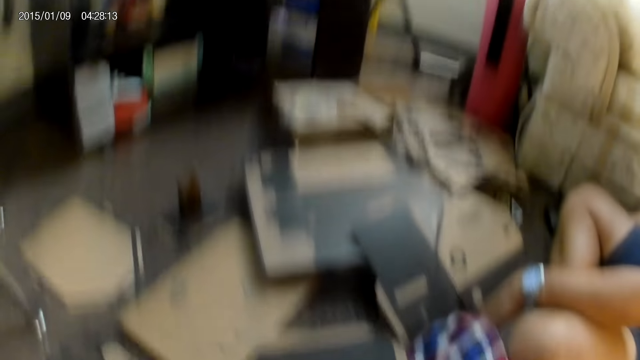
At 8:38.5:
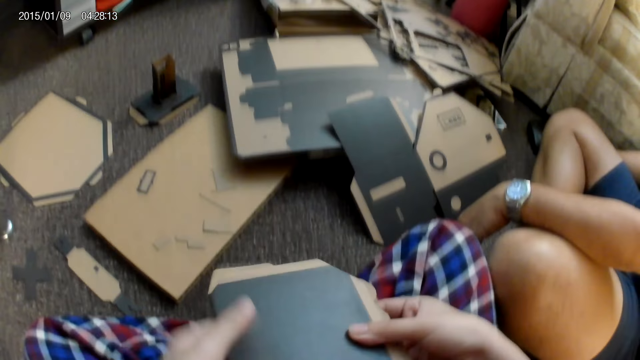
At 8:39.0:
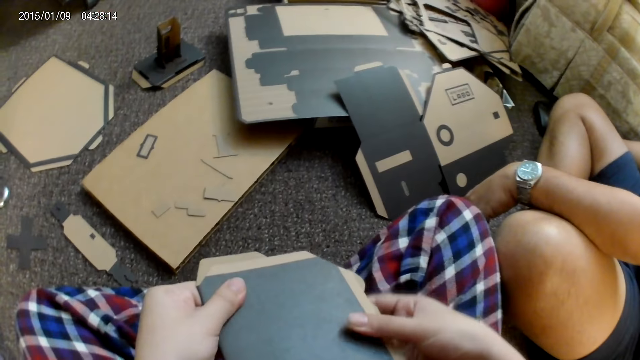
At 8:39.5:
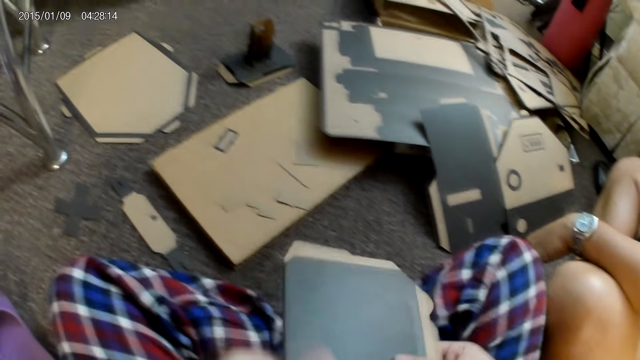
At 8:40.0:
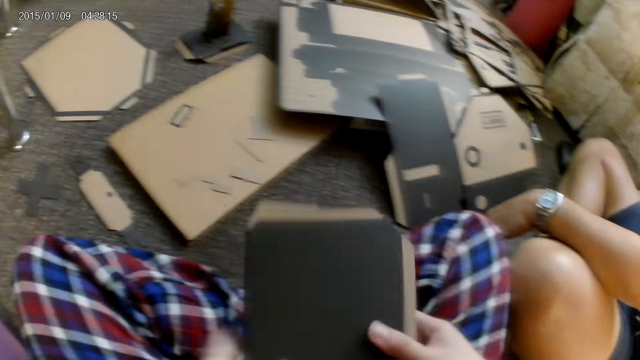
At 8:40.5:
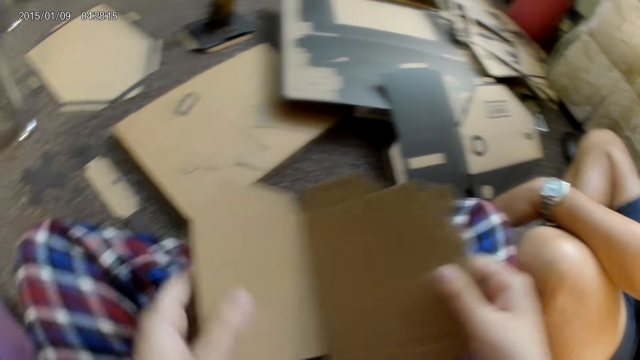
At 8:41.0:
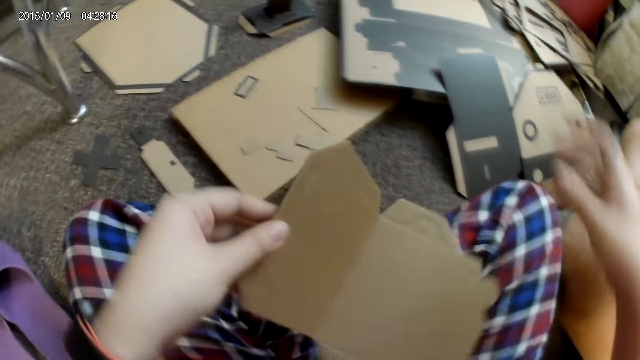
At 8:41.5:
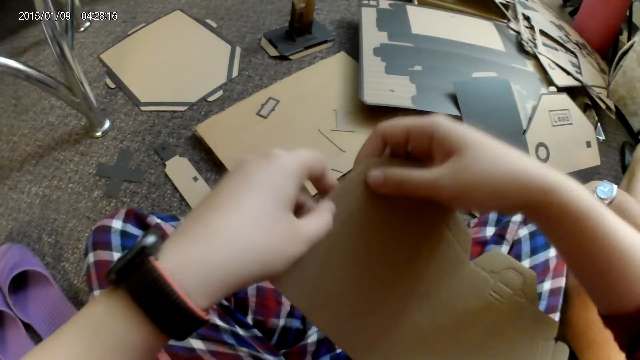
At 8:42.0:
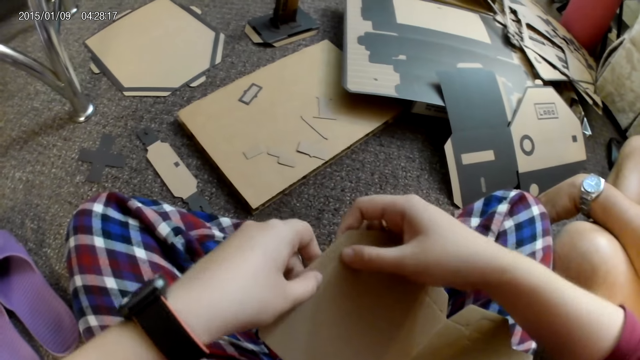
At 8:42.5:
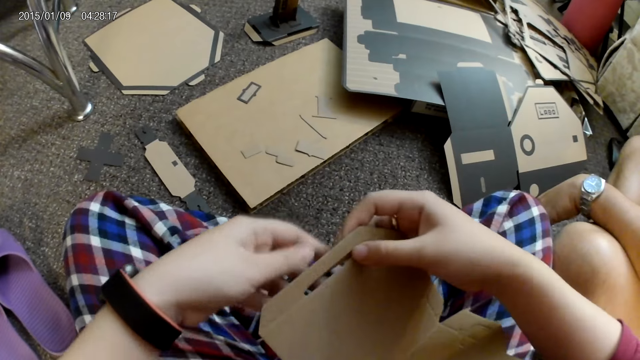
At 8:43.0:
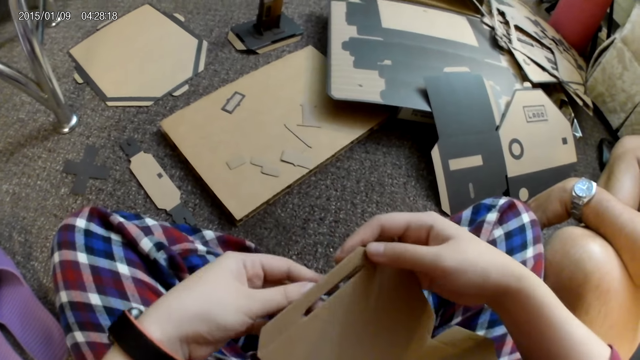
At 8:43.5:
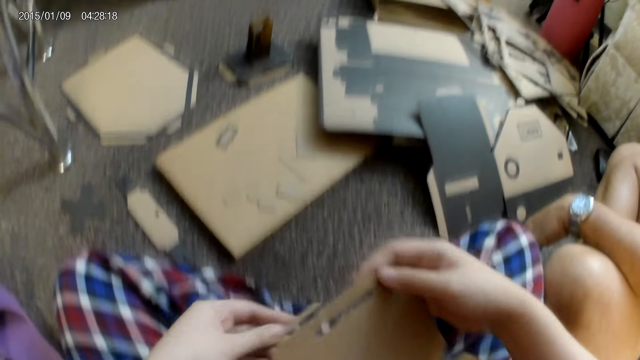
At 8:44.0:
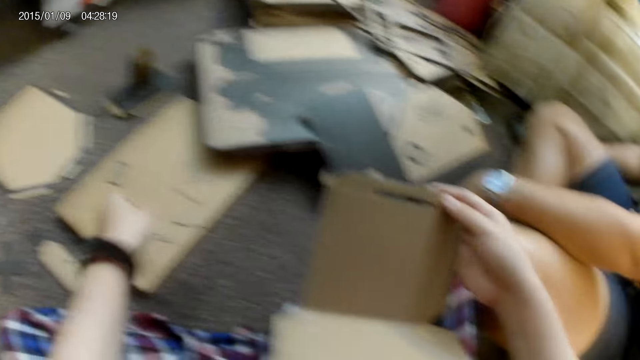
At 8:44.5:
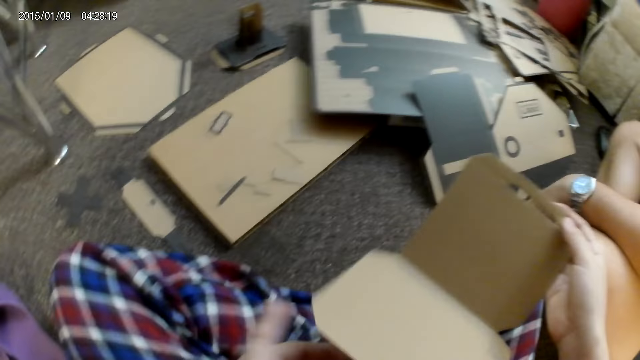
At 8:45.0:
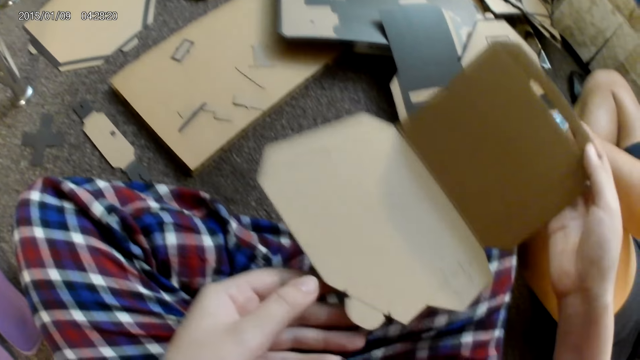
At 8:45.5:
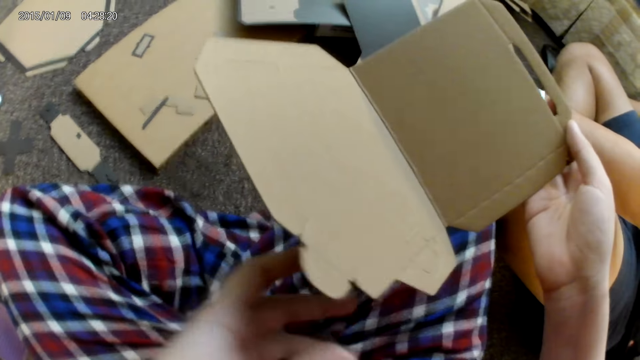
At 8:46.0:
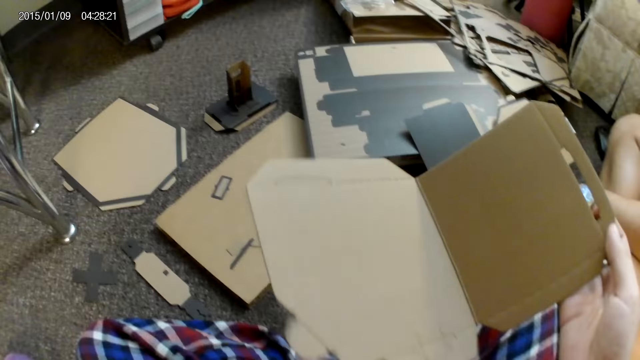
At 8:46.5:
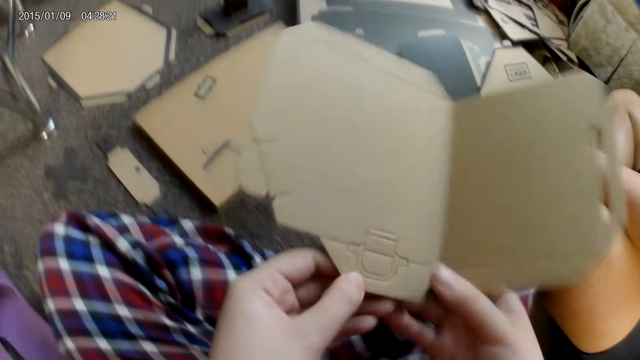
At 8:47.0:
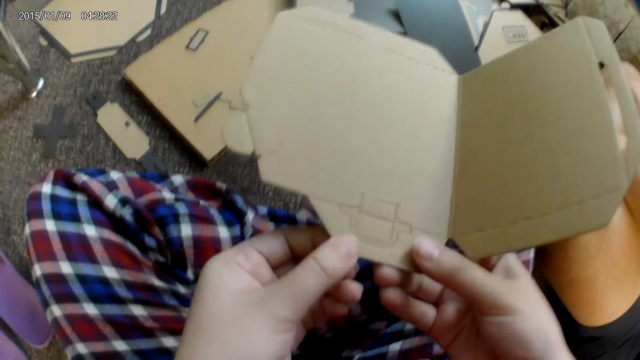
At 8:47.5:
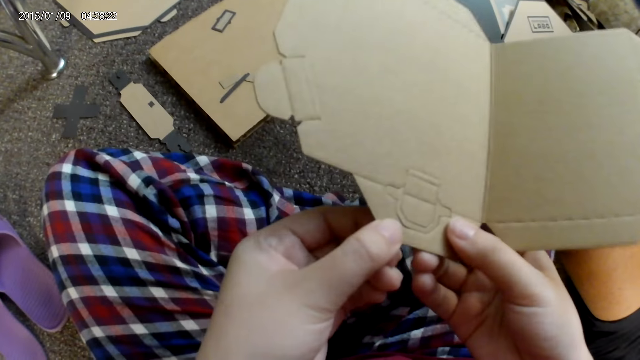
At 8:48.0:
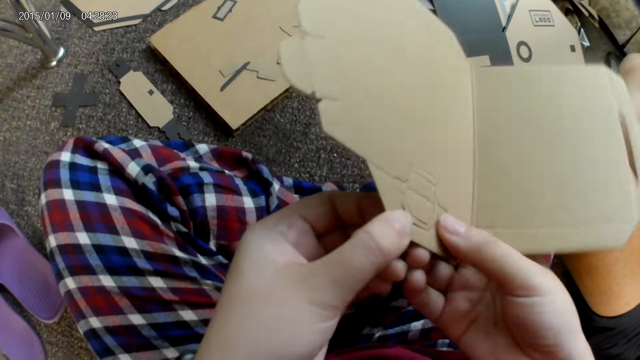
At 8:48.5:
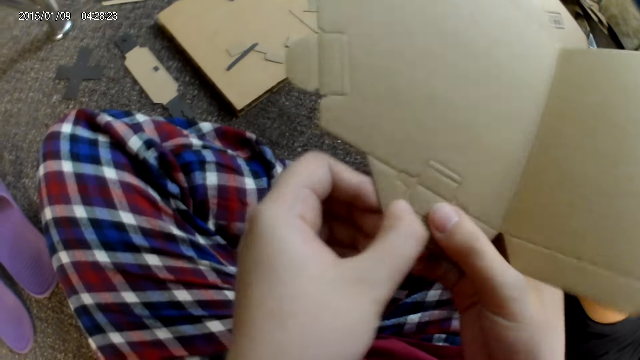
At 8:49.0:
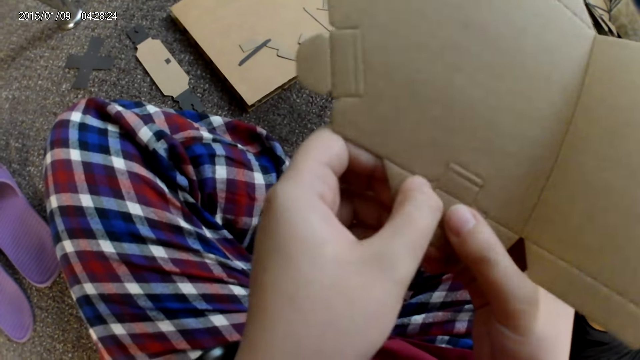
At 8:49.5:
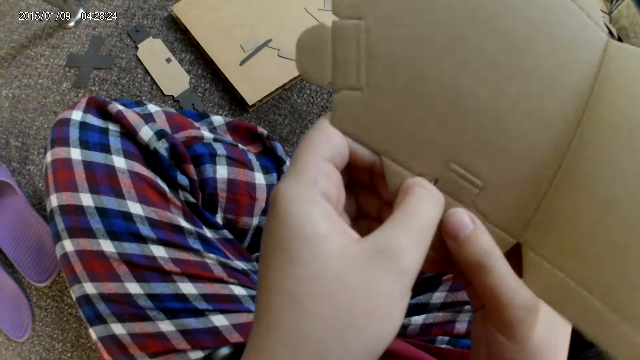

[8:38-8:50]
The camera wearer holds the bent cardboard piece with both hands. She opens the bent cardboard piece with her right hand. She turns a cardbox. She presses a part of the cardboard piece with both hands. She tears the cardbox into shape. She places the cutout from the cardboard piece on the floor with her left hand. She turns the cardbox. She tears the cardbox into shape. She presses another part of the cardboard piece with both hands.

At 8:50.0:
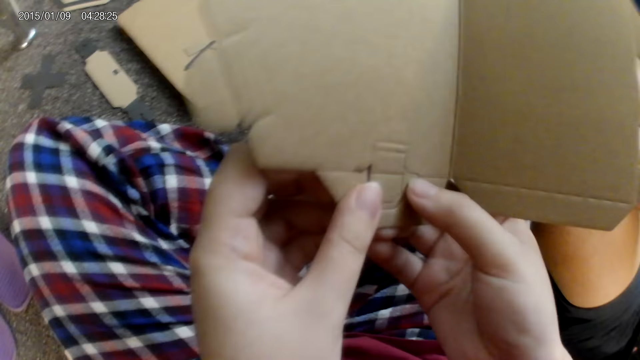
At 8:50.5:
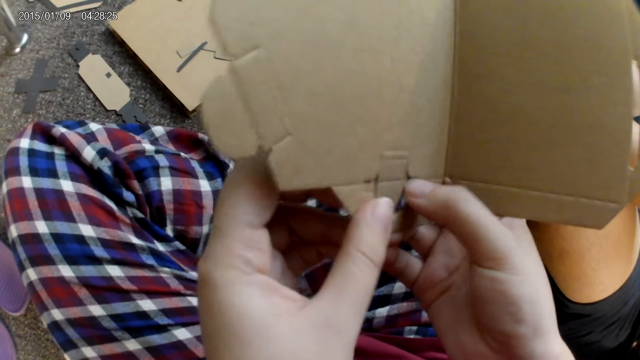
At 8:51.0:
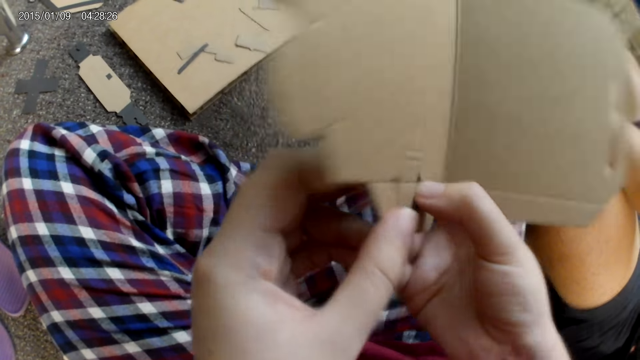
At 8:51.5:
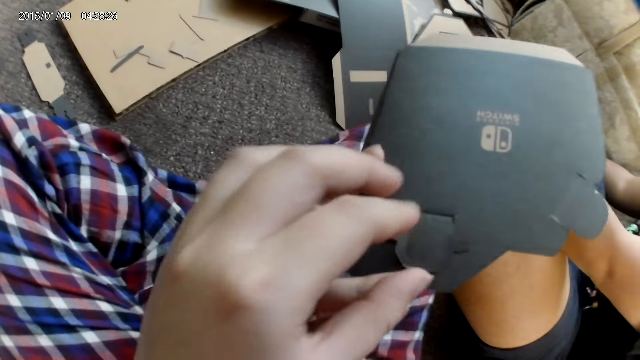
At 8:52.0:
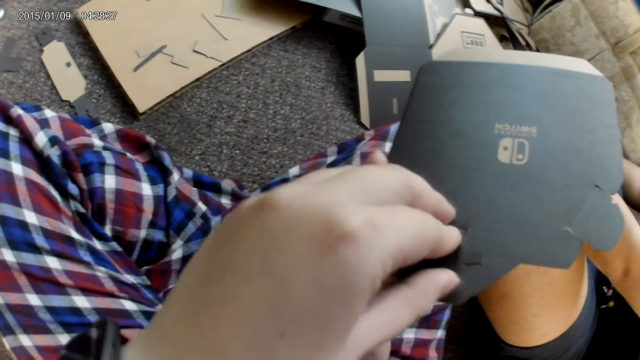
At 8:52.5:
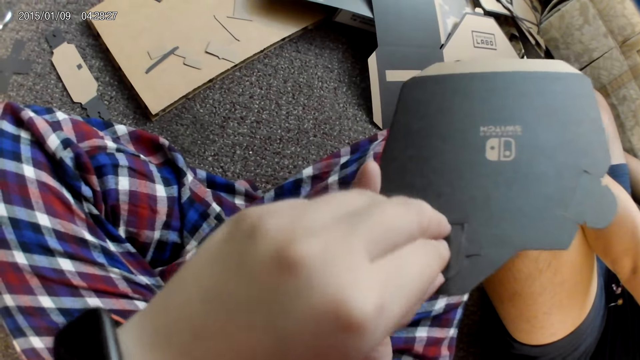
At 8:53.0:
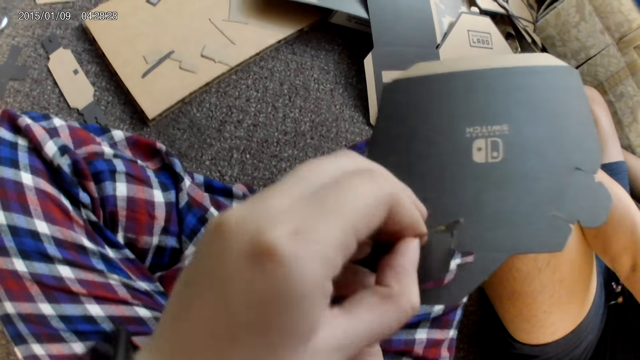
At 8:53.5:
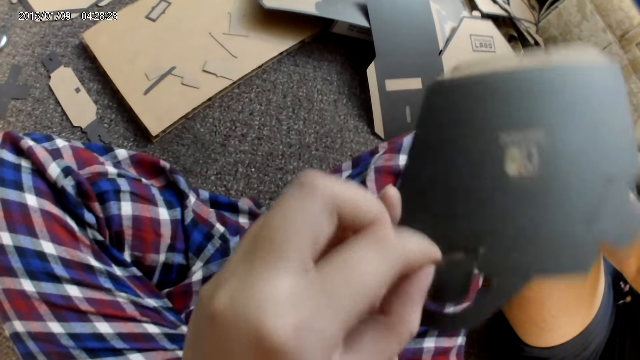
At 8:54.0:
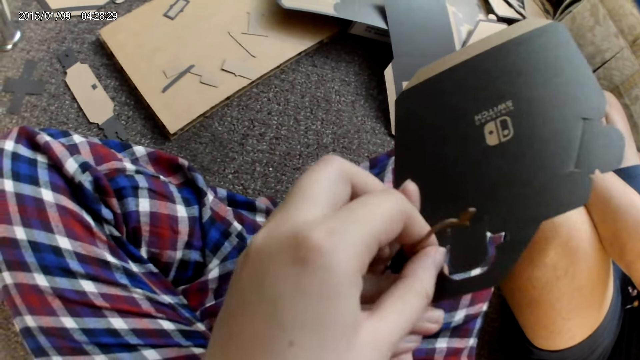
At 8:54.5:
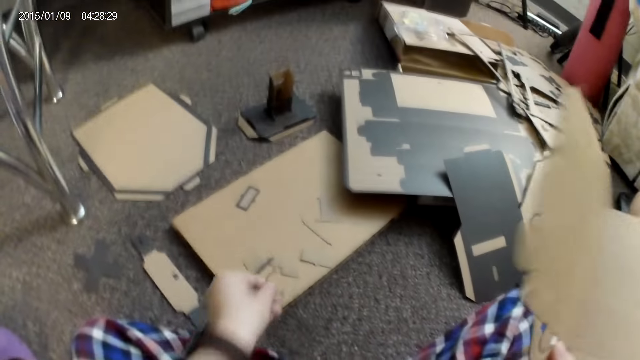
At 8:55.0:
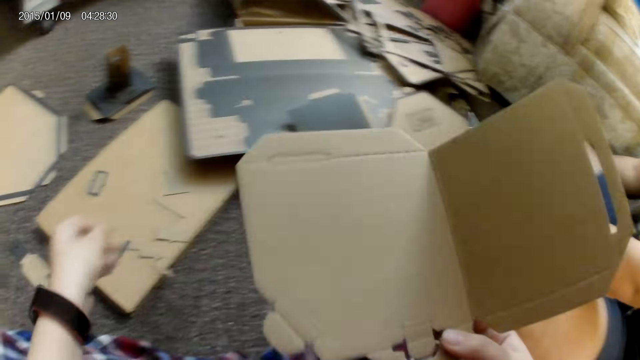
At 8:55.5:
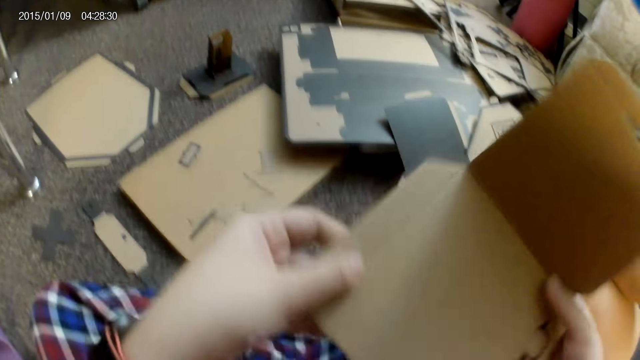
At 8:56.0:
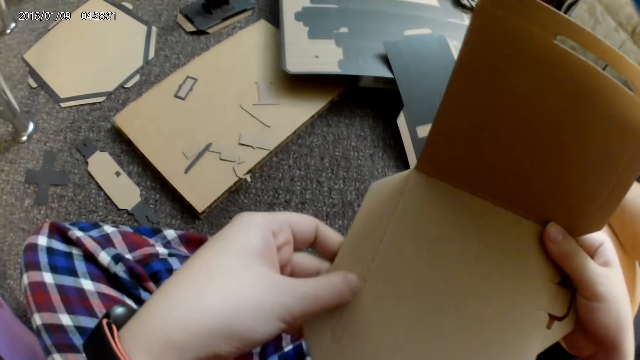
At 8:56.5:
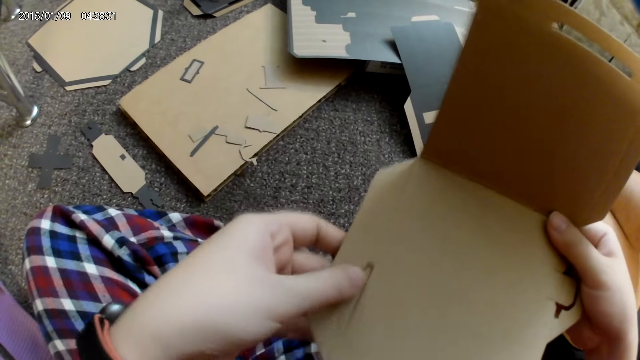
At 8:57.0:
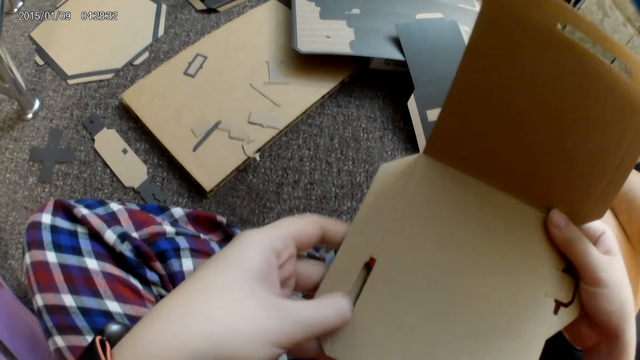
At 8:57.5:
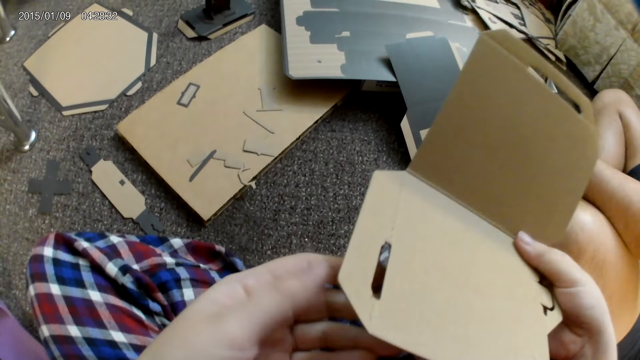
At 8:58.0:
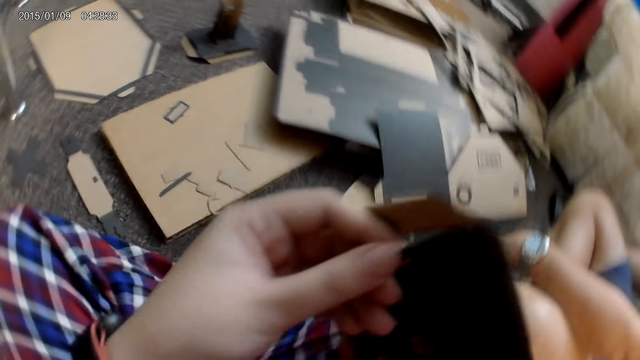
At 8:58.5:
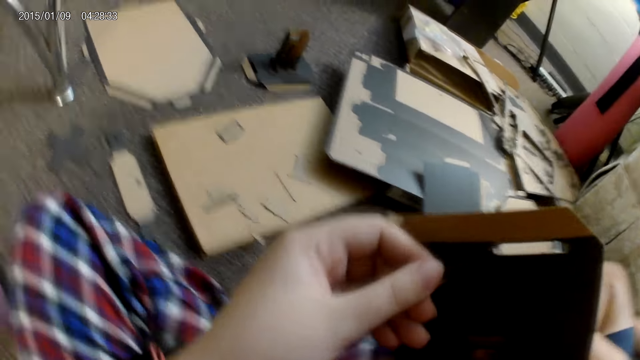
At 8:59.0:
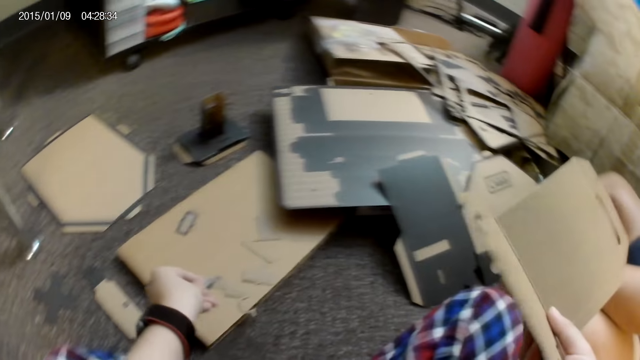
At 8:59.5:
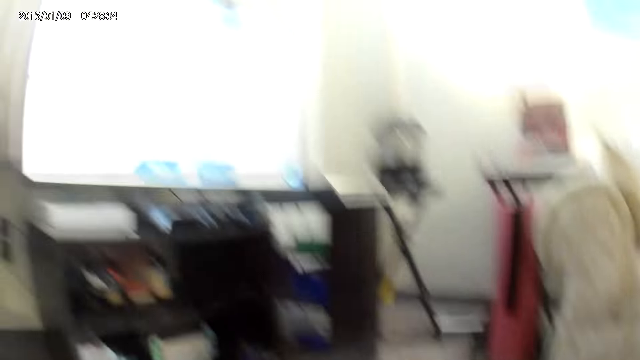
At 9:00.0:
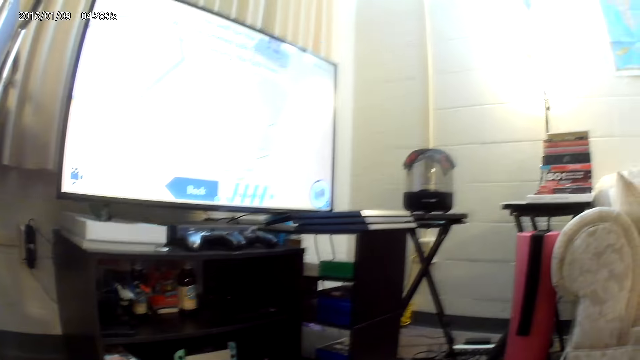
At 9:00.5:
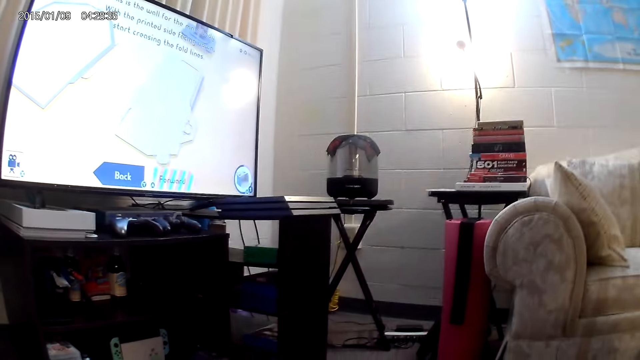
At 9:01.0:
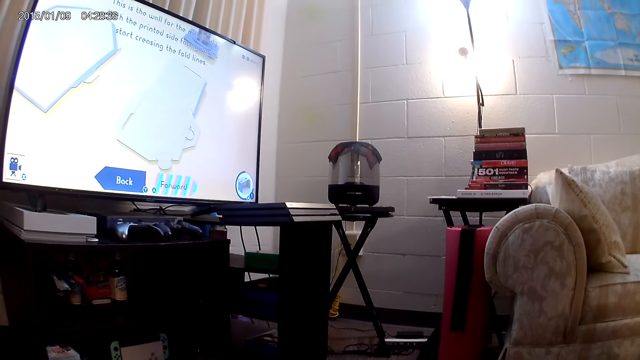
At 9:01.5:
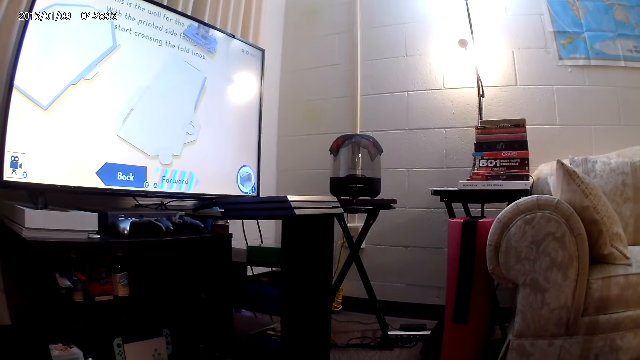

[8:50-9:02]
The camera wearer turns a cardbox. She removes a piece of the cardbox. She places the cutout from the cardboard piece on the floor with her left hand. She presses another part of the cardboard piece with her left hand. She tears the cardbox into shape. She places the cutout from the cardboard piece on the floor with her left hand.
